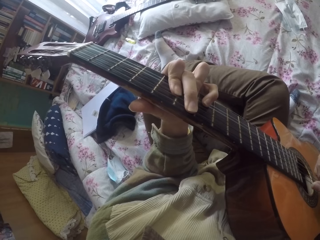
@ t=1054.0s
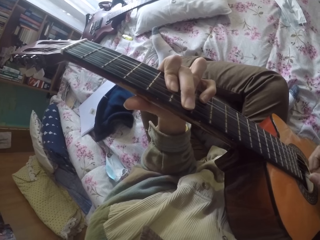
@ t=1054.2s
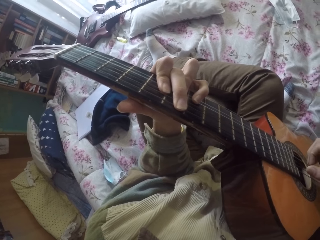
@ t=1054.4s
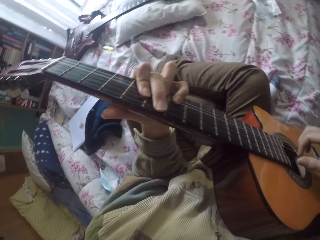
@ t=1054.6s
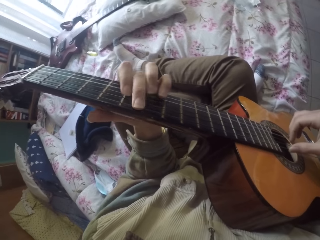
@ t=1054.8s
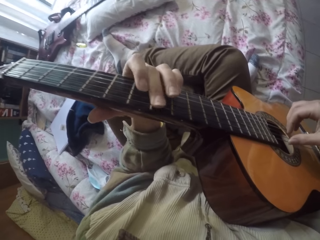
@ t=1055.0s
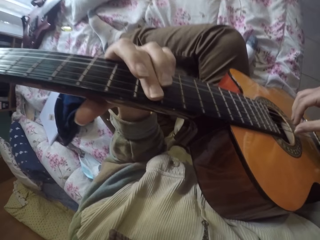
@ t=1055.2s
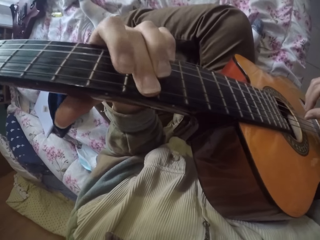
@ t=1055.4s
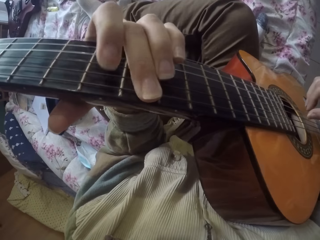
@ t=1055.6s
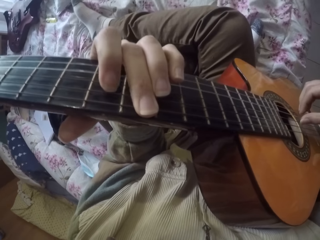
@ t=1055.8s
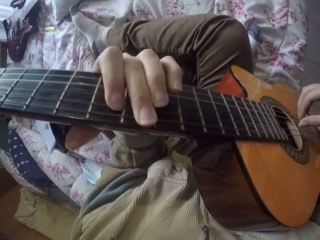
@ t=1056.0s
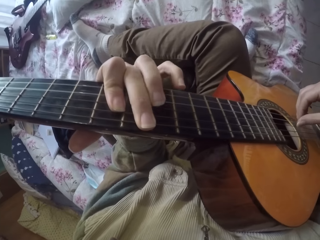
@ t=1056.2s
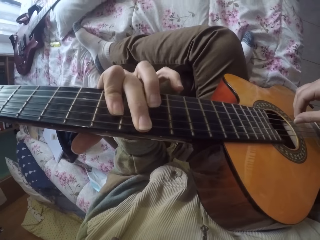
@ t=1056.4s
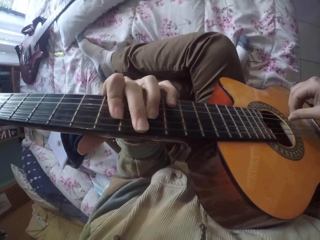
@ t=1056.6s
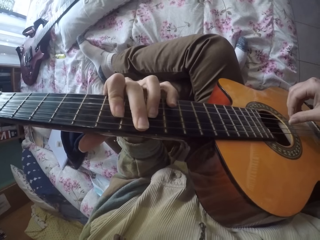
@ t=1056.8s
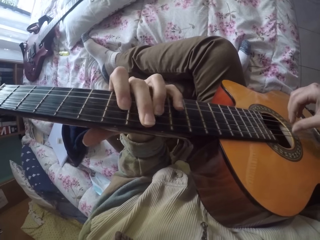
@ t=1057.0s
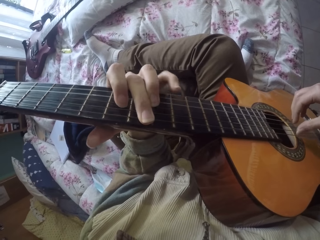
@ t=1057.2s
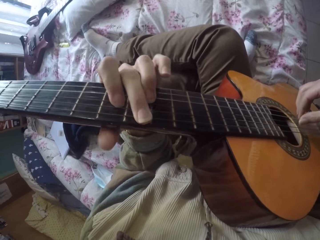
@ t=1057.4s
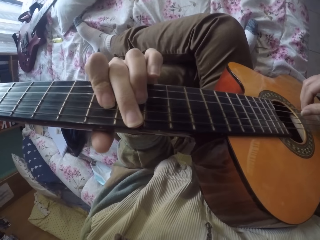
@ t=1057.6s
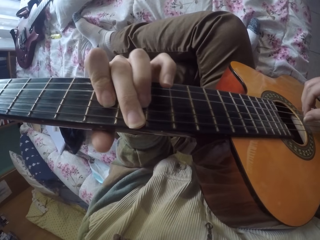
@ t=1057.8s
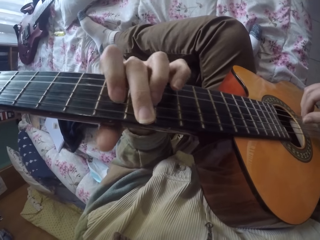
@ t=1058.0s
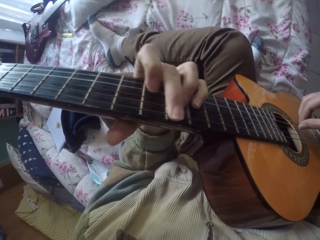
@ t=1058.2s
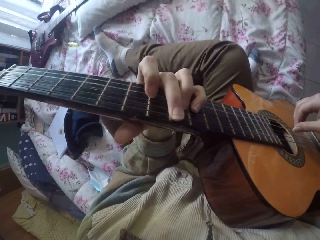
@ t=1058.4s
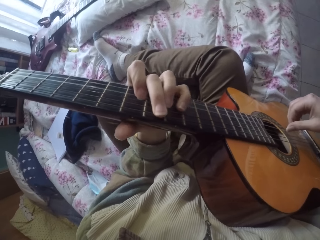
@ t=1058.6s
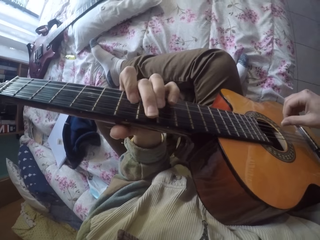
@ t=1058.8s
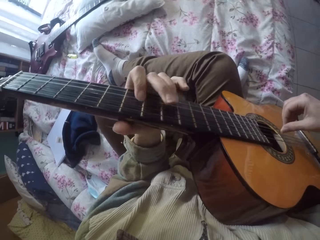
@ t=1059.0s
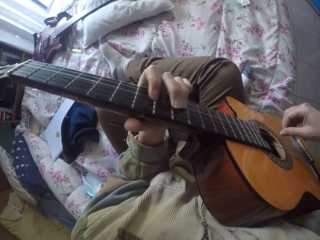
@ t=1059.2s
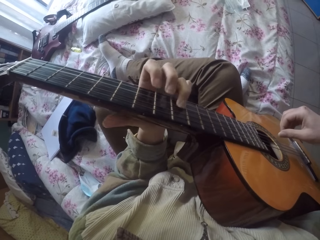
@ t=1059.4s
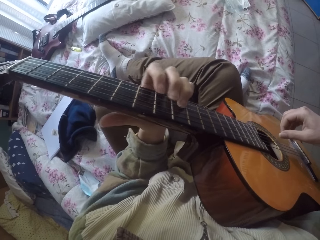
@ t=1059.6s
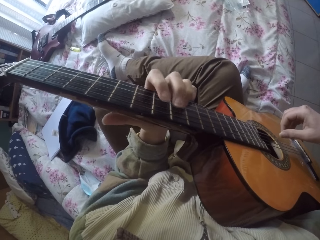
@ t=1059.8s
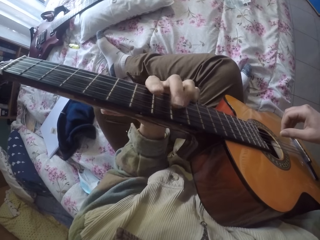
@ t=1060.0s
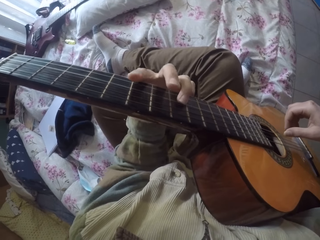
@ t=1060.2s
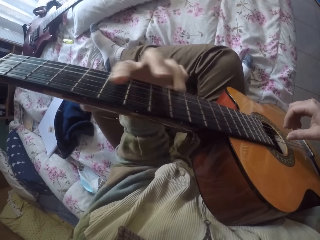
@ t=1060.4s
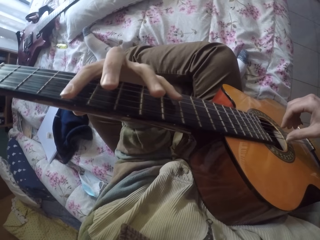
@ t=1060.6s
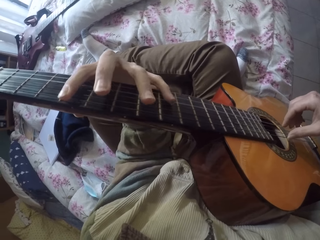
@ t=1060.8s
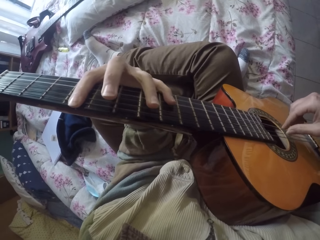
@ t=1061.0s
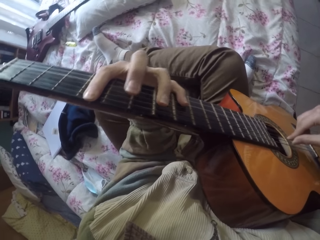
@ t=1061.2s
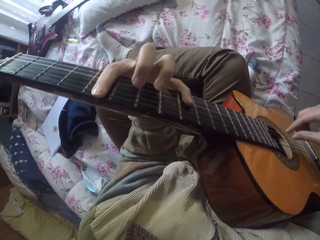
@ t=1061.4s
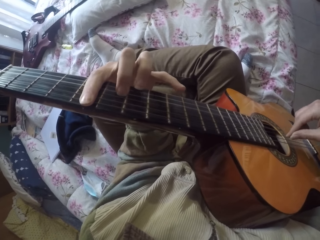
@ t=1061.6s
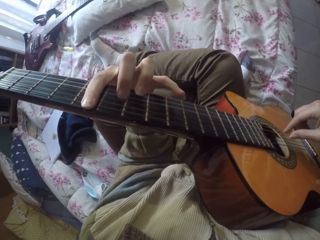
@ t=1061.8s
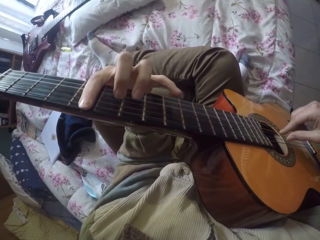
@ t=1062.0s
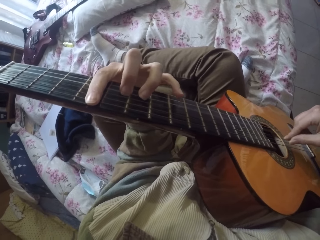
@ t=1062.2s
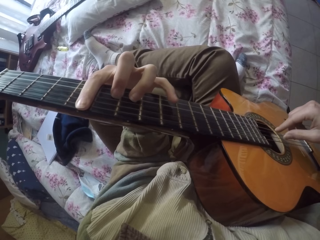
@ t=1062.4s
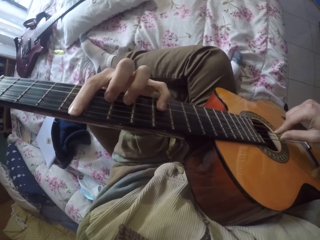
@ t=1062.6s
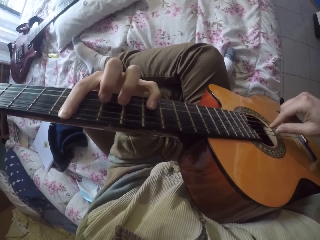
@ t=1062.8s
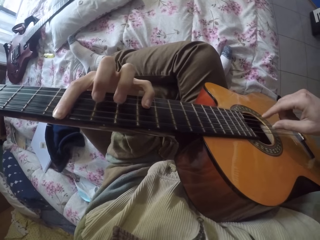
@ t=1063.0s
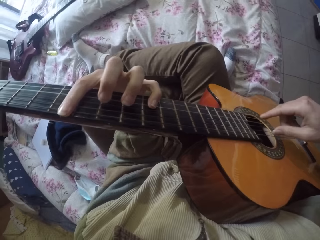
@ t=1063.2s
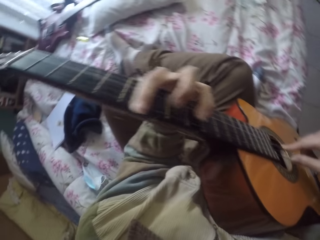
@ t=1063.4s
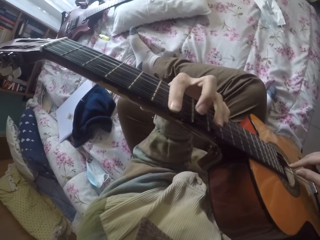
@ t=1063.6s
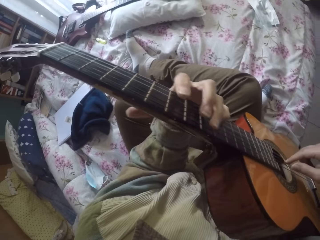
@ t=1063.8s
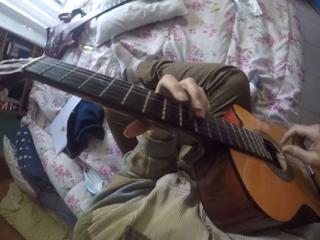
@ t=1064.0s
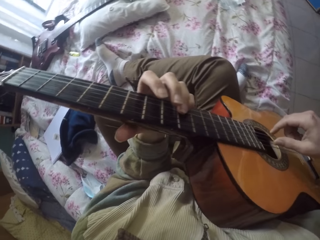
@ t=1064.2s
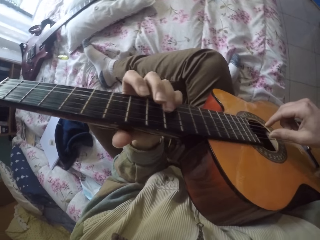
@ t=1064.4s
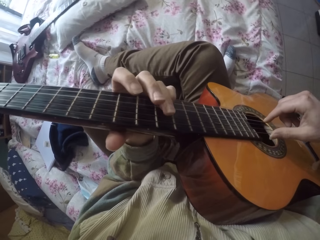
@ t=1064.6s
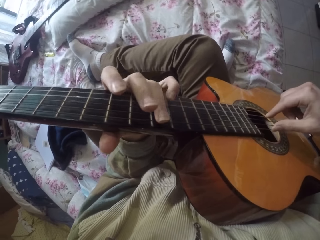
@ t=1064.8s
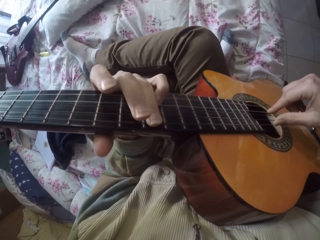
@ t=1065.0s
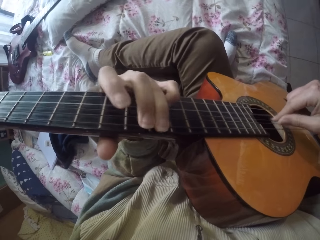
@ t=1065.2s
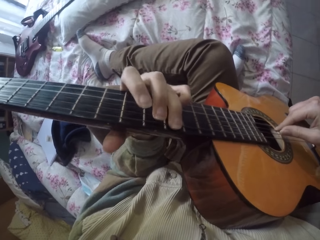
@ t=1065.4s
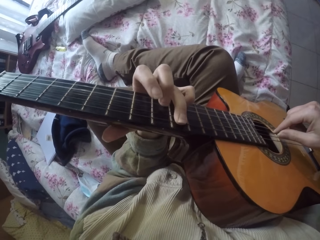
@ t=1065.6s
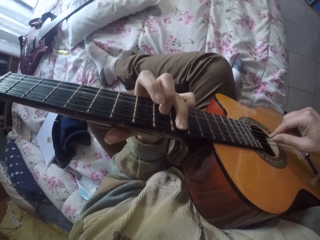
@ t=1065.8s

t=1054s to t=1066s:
The camera wearer plays the guitar strings with the right hand. They play the guitar strings with the left hand.

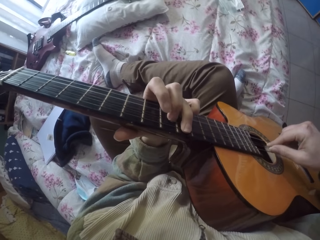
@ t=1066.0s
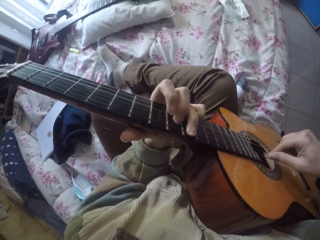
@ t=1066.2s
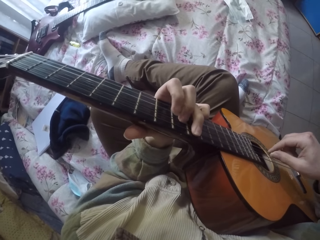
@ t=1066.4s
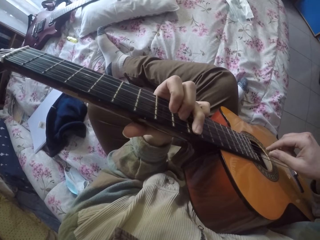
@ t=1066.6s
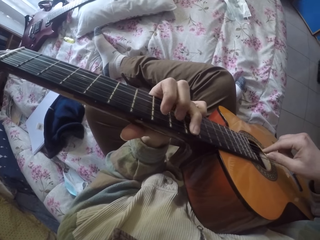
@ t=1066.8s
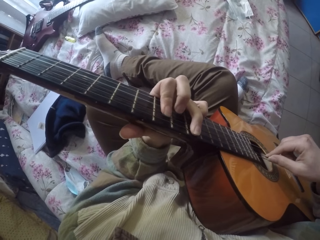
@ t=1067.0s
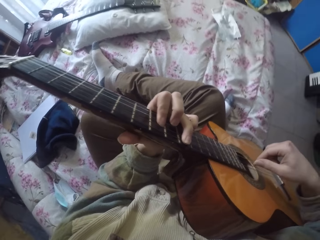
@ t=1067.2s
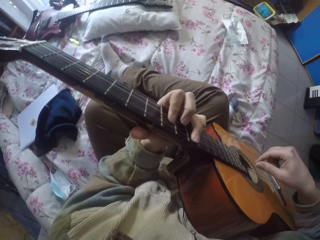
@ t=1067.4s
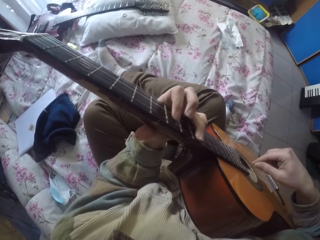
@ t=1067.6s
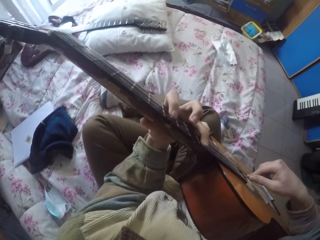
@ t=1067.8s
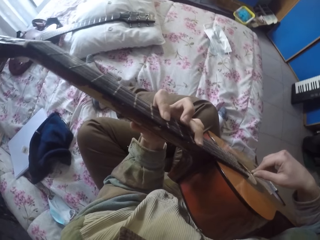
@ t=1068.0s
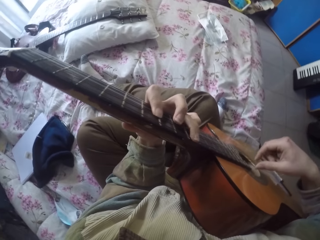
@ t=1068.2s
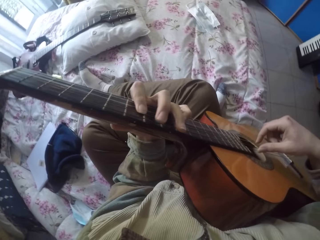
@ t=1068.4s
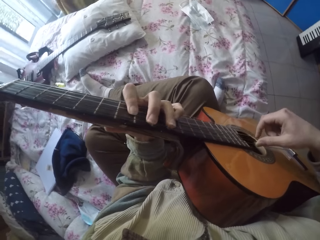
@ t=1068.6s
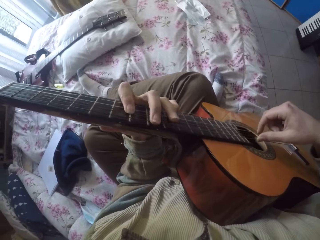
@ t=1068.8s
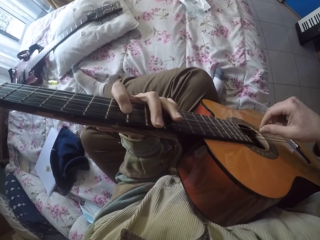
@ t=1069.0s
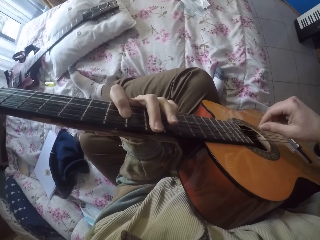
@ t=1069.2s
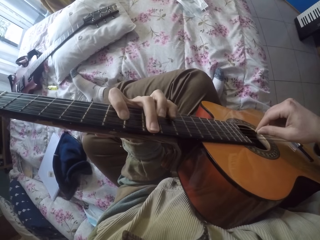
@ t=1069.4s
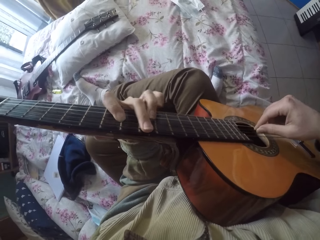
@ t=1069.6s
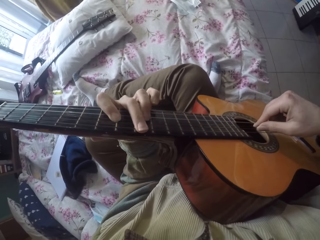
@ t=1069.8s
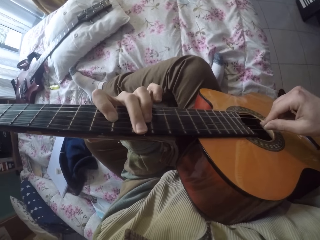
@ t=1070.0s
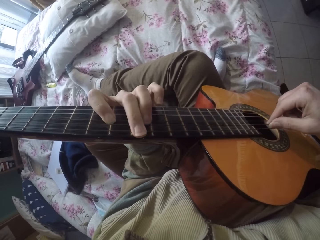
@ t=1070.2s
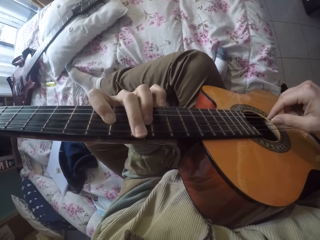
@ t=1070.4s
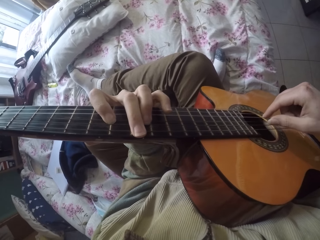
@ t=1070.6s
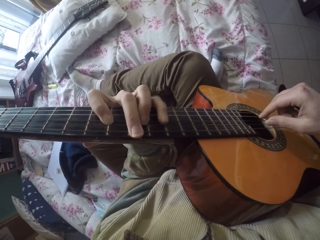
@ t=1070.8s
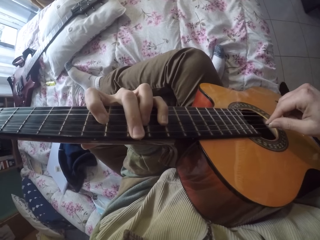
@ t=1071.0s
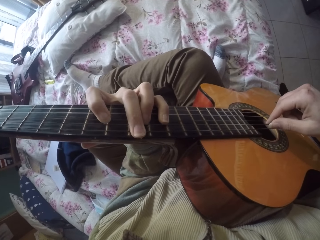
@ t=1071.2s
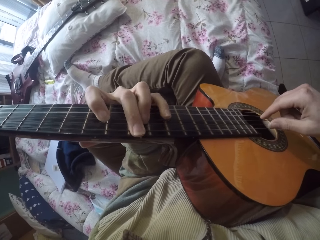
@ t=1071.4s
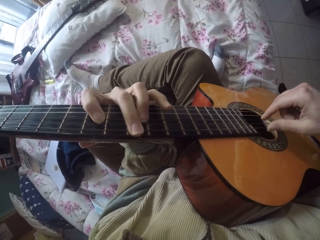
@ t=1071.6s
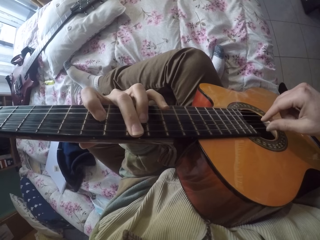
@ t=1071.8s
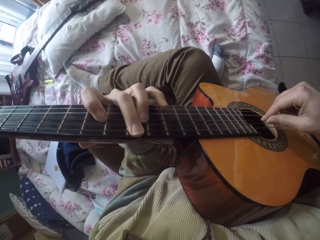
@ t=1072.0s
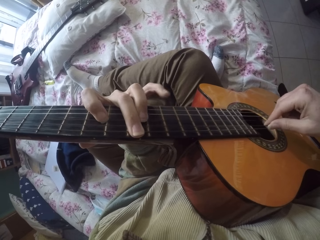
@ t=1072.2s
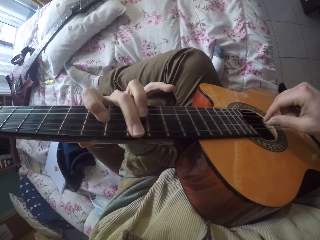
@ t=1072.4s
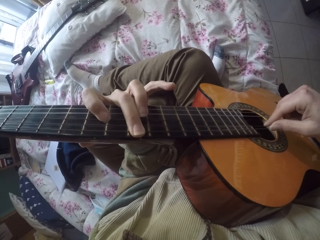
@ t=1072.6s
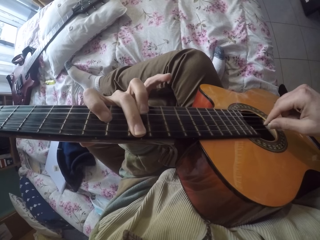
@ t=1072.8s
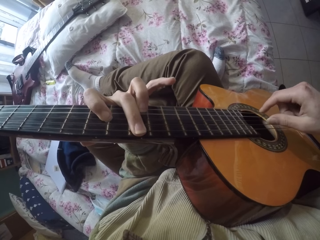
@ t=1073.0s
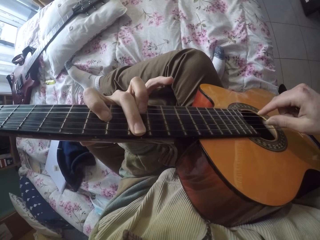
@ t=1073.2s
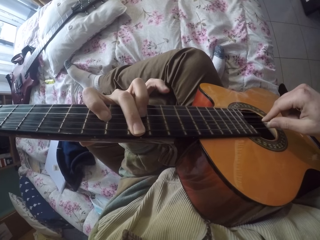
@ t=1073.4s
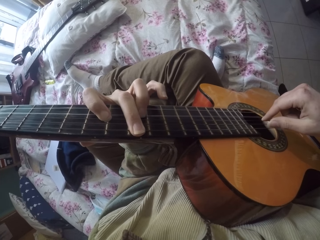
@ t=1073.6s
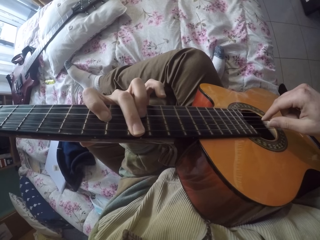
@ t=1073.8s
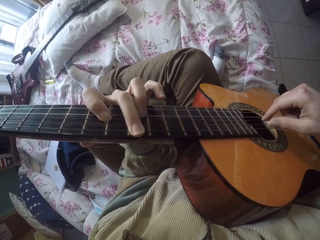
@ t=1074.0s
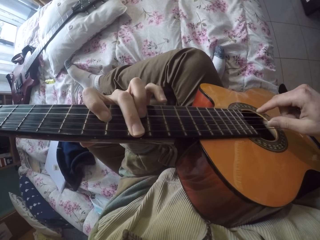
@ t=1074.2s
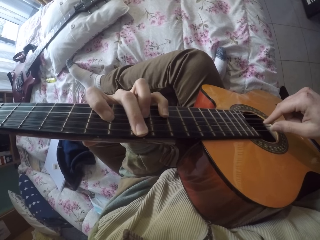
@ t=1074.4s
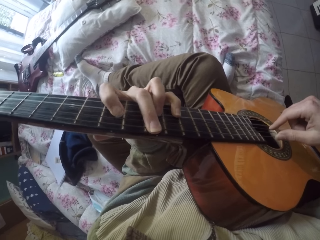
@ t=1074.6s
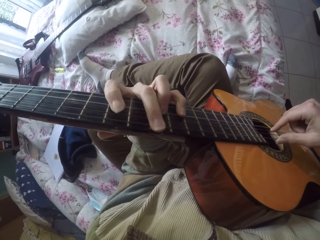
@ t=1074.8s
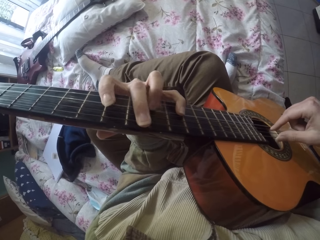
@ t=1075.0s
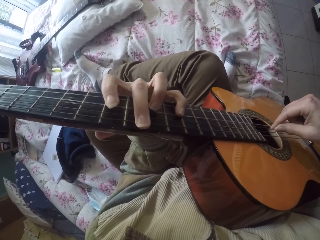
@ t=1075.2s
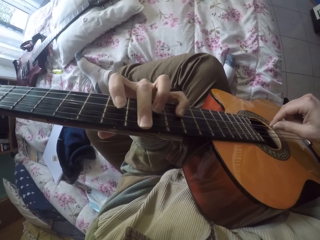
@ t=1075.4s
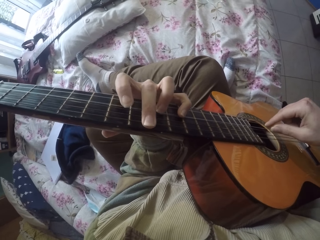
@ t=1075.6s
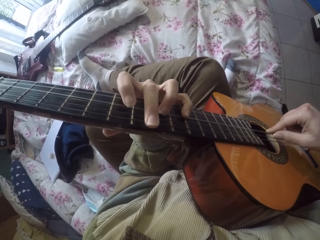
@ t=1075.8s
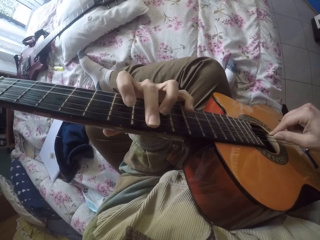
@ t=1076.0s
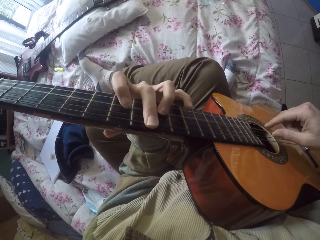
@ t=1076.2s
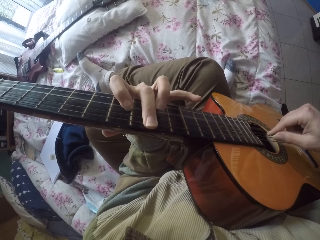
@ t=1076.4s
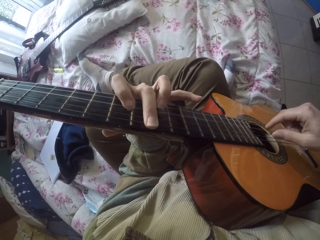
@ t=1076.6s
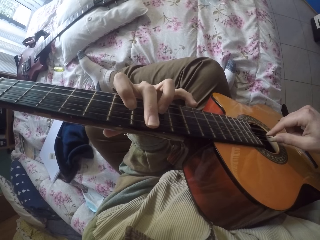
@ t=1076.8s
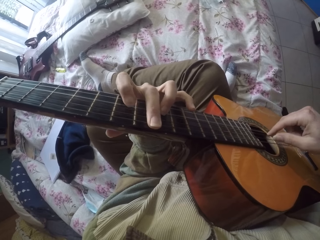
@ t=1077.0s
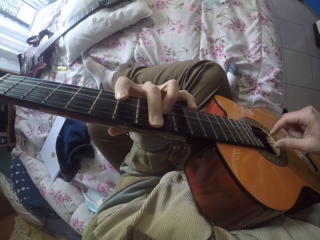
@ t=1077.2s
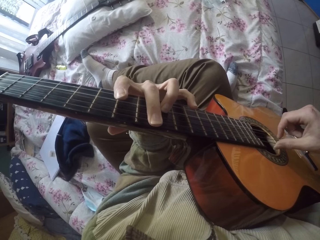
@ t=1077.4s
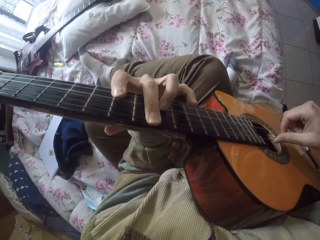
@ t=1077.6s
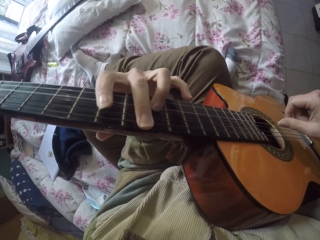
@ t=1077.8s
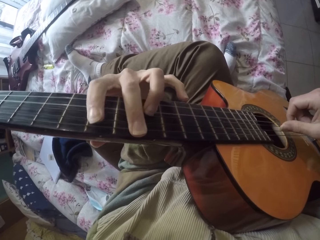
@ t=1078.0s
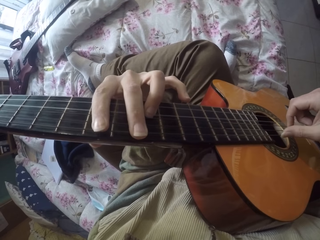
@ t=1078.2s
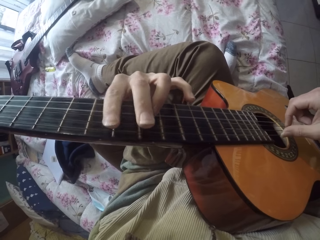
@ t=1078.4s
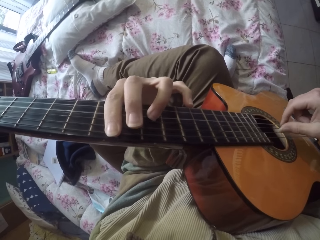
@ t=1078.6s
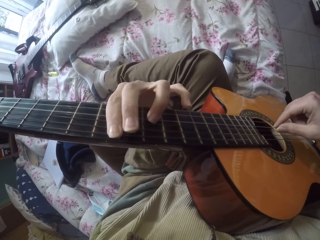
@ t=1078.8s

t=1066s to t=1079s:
The camera wearer plays the guitar strings with the right hand. They play the guitar strings with the left hand.
